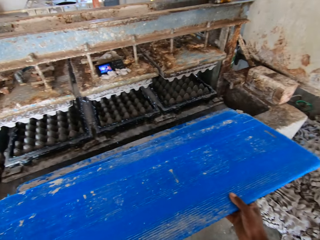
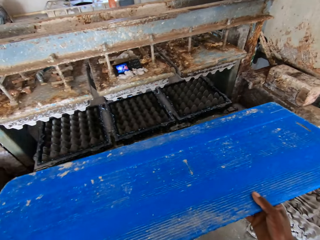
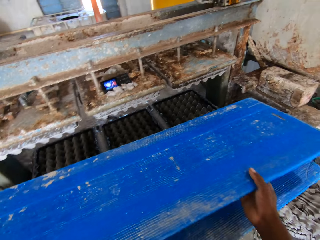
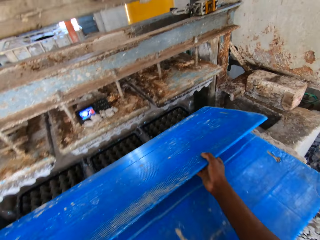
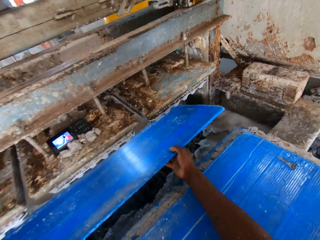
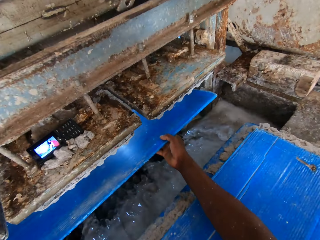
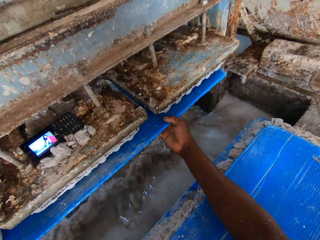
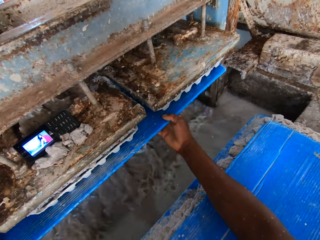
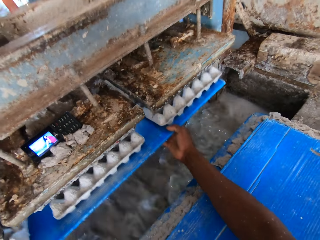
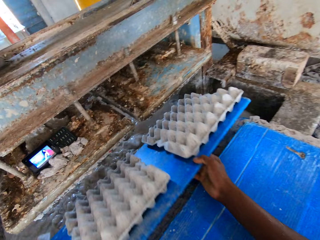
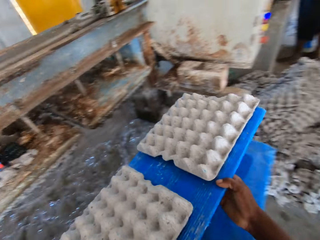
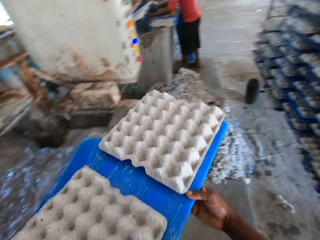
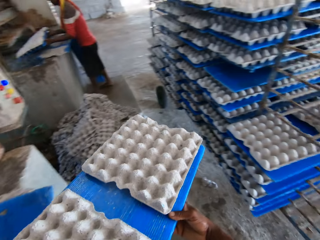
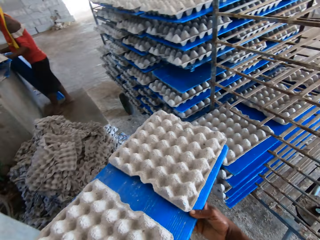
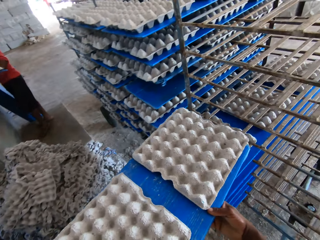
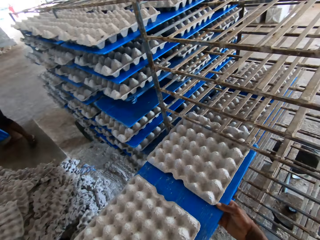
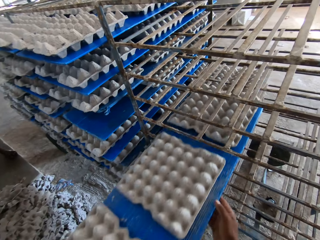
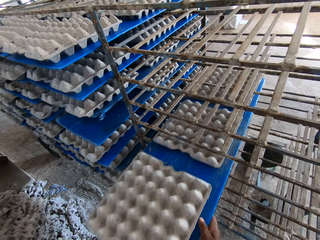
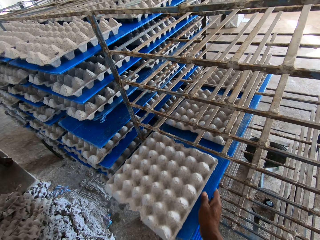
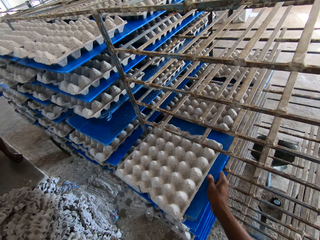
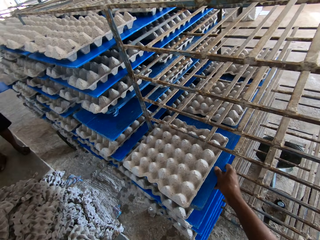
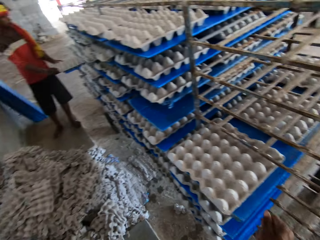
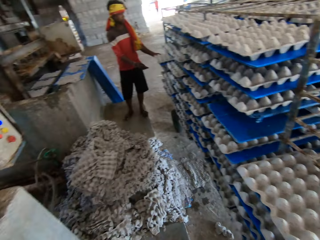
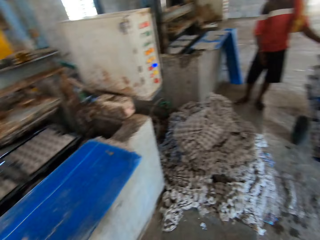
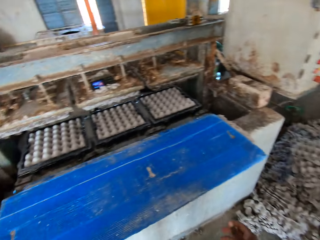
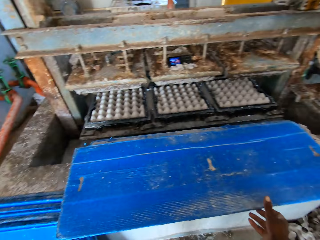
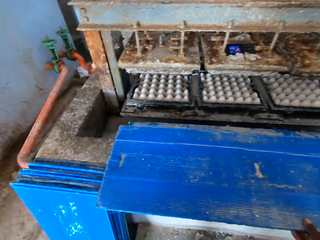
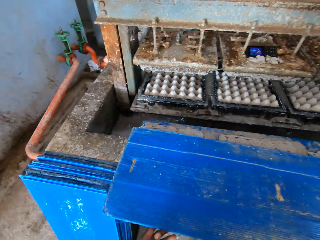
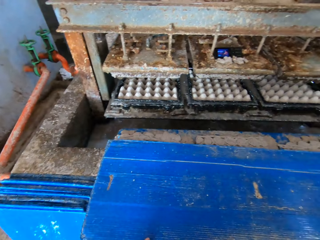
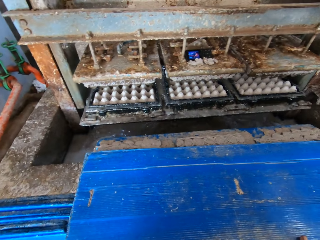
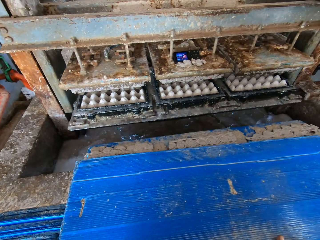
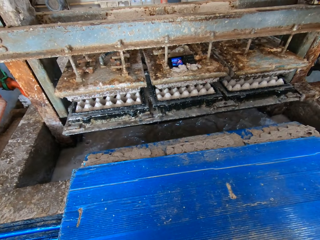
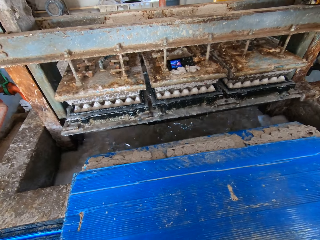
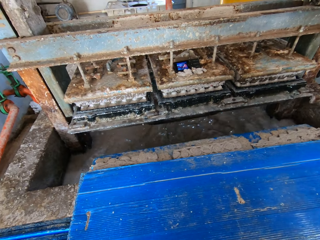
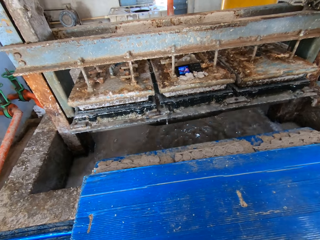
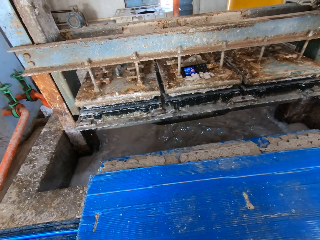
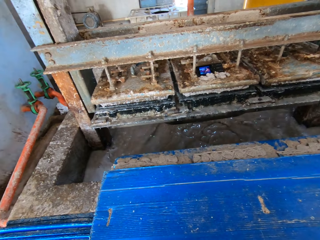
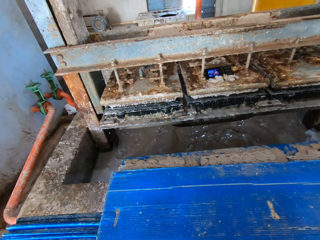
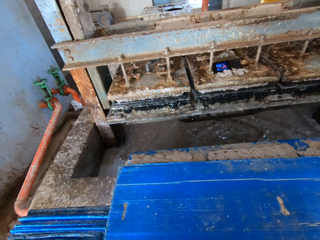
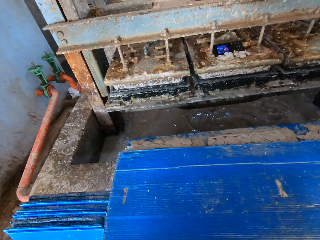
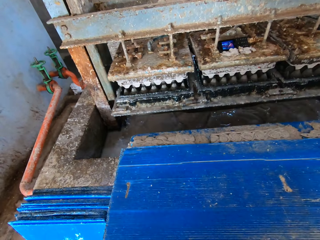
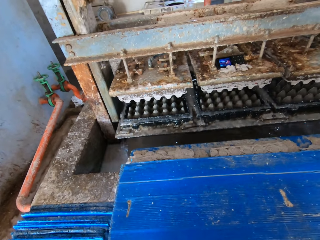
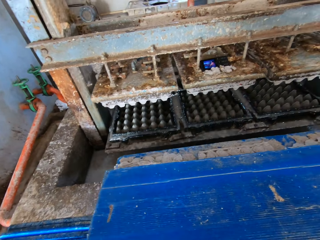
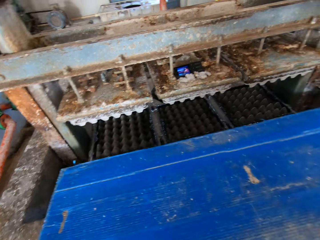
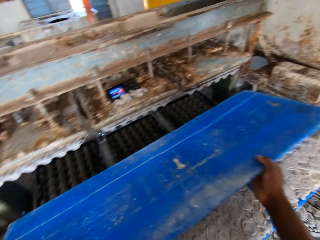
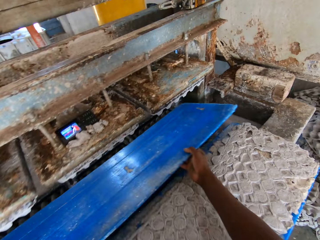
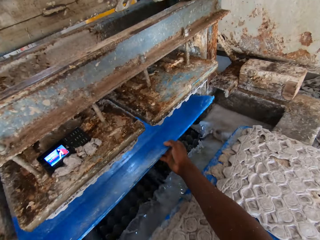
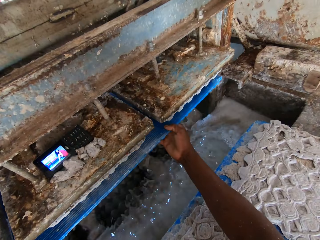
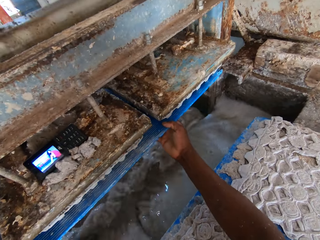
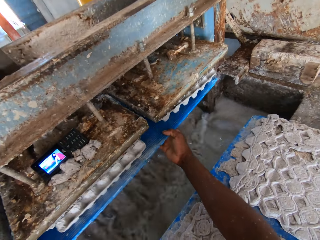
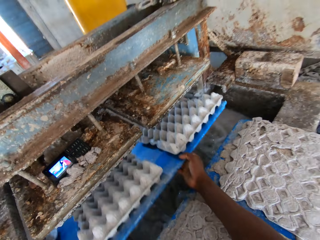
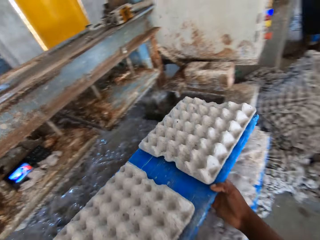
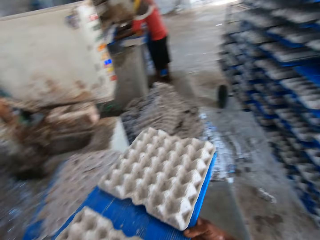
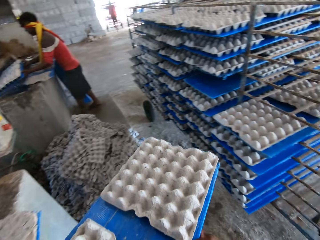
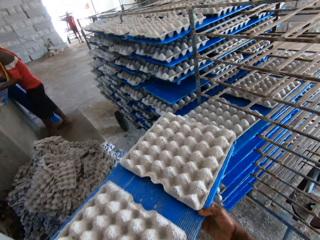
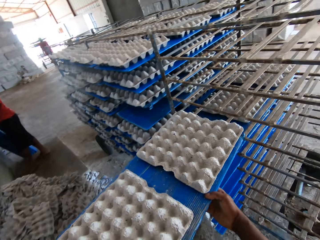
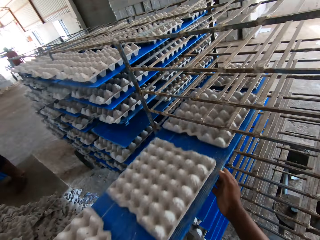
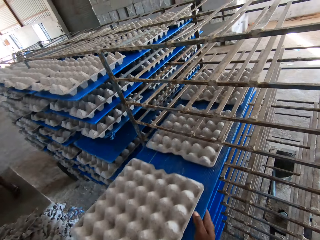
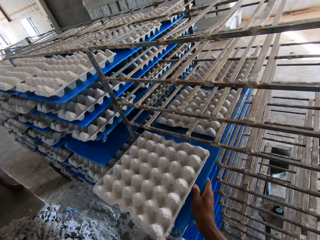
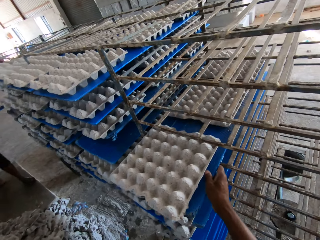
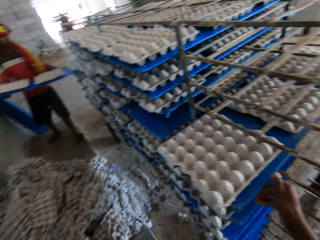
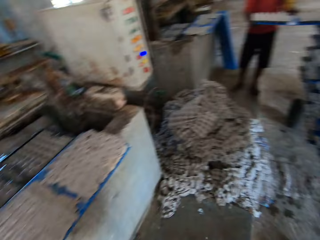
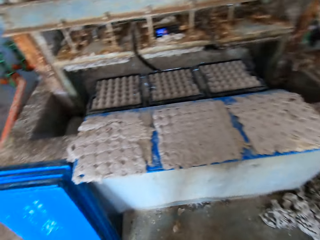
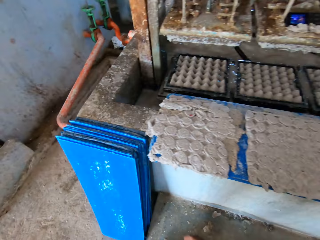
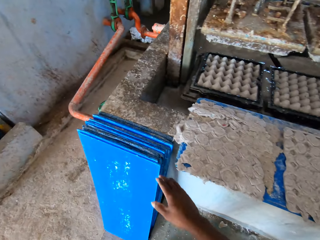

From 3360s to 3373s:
The camera wearer moves the board to the machine. They move the board with crates to the stand. They take the board. They move the board to the machine. They move the board with crates to the stand.

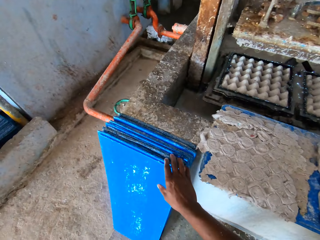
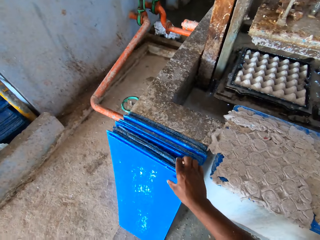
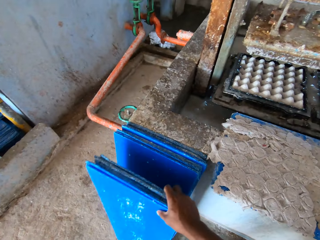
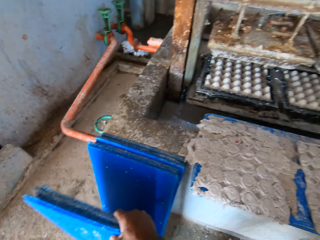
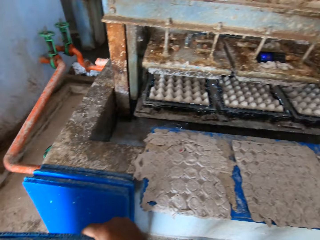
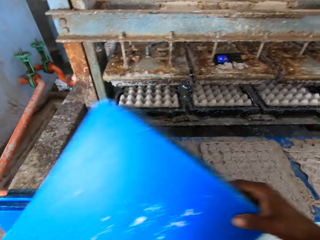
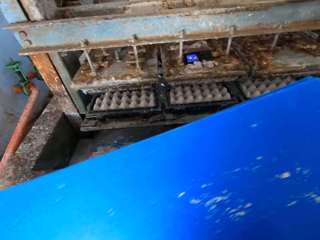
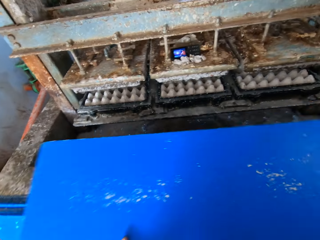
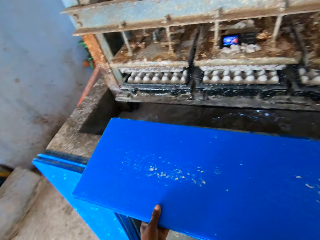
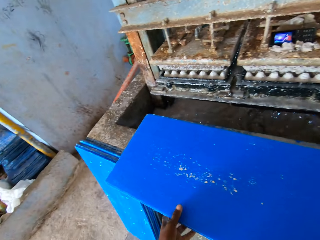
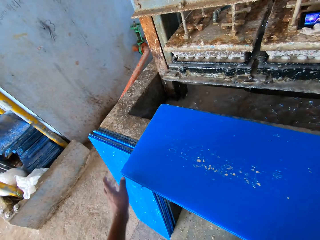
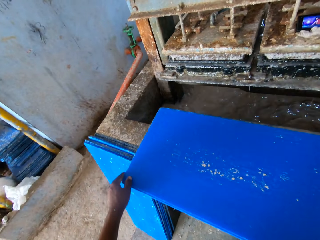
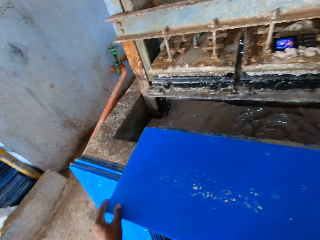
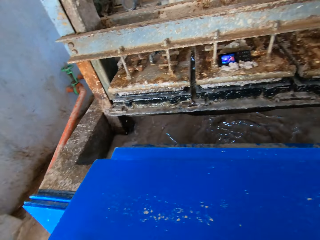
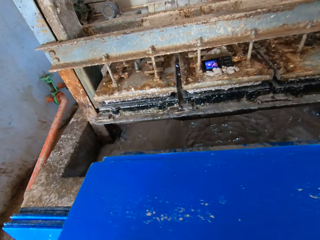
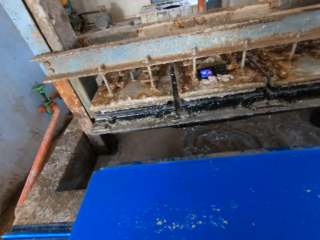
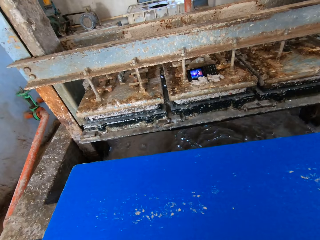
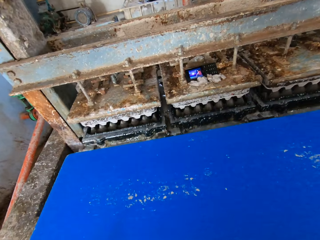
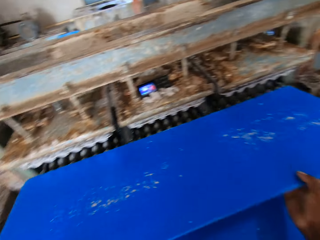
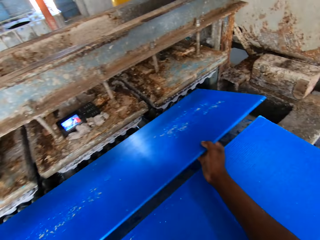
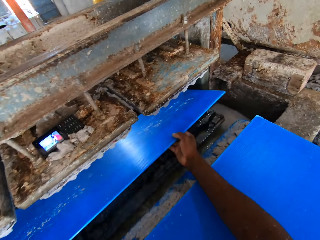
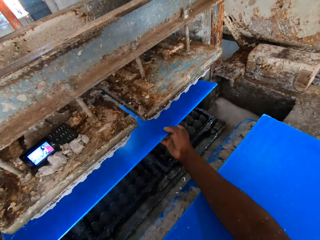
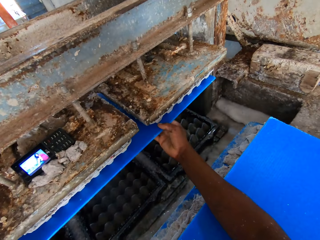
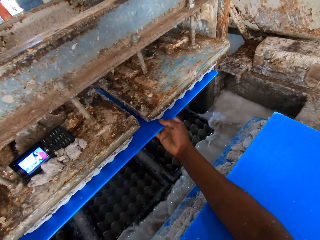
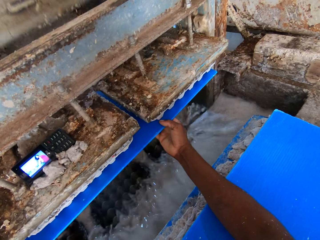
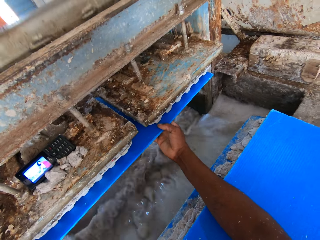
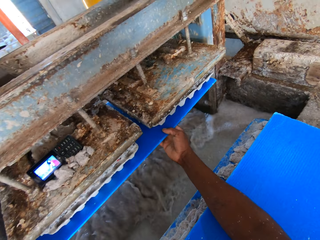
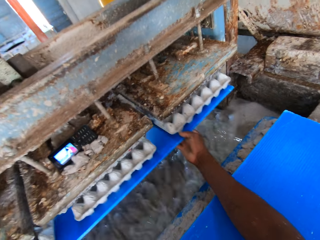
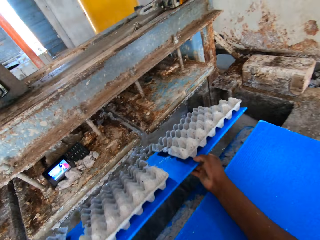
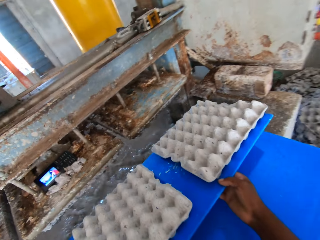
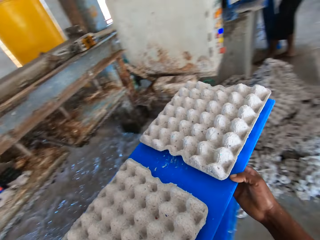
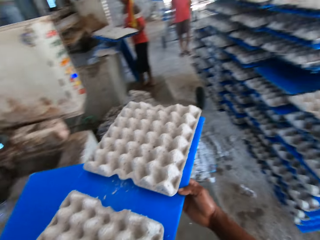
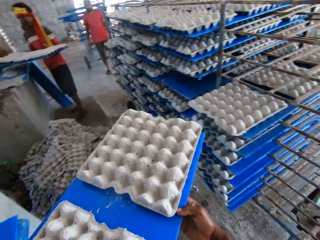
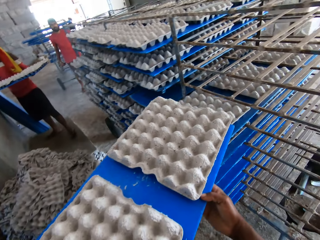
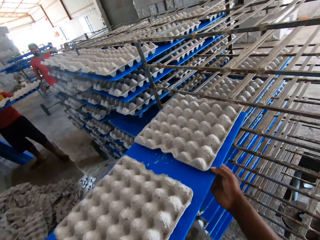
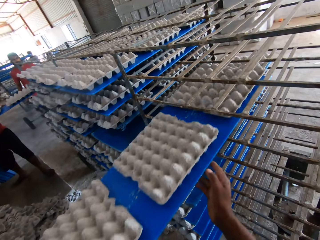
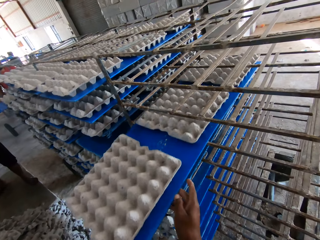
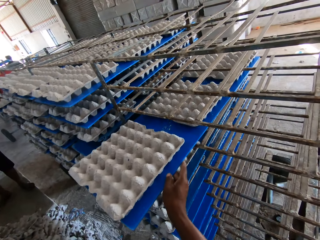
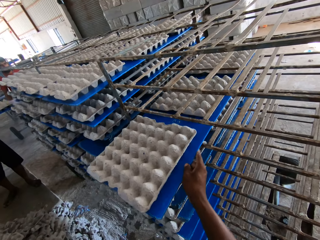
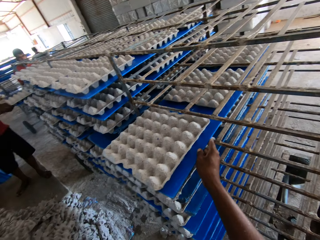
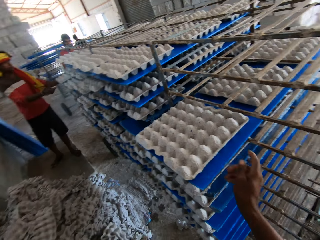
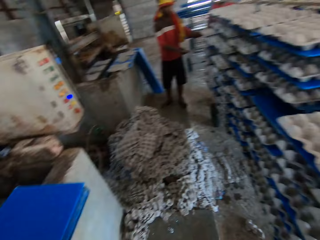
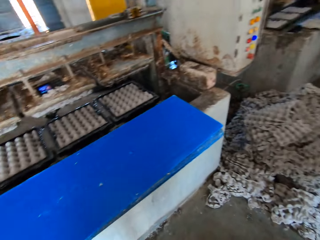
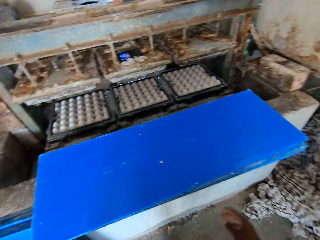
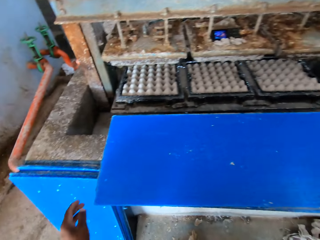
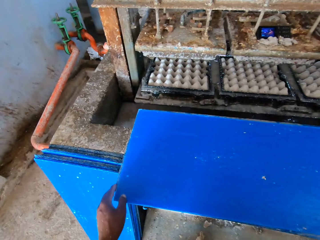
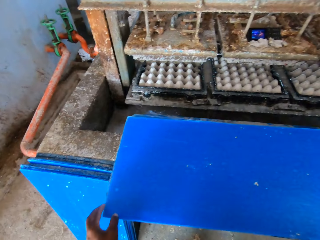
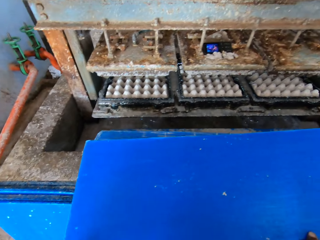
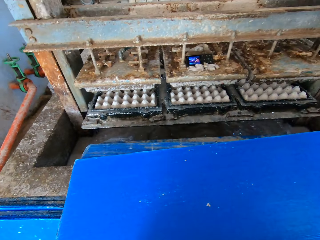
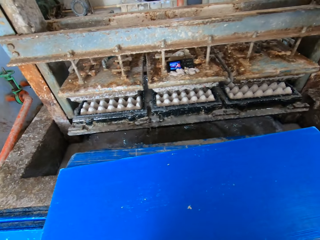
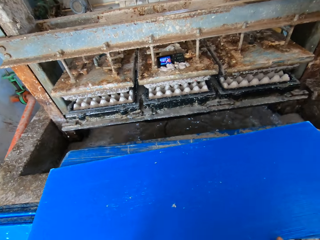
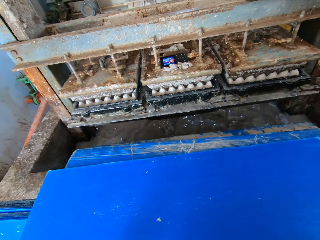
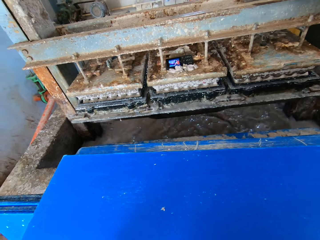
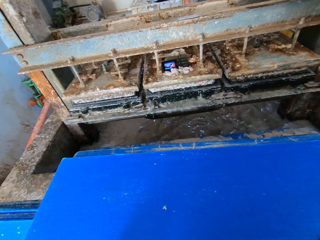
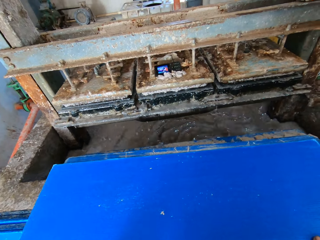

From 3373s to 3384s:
The camera wearer takes the boards from the floor. They put the boards on the machine counter. They take the board. They move the board to the machine. They move the board with crates to the stand. They take the board.
